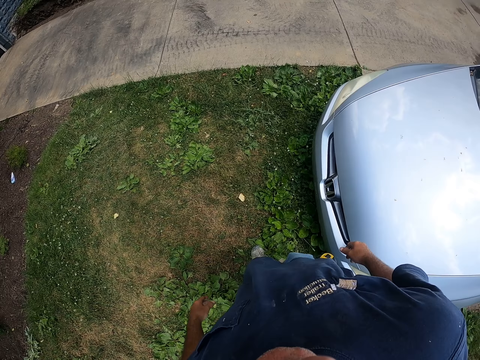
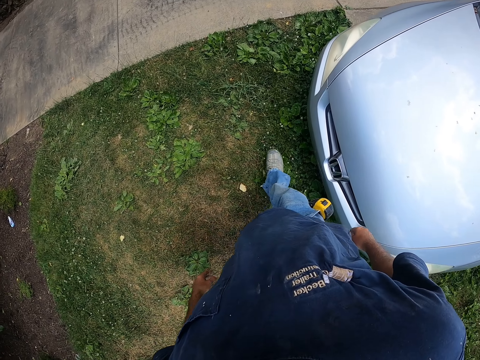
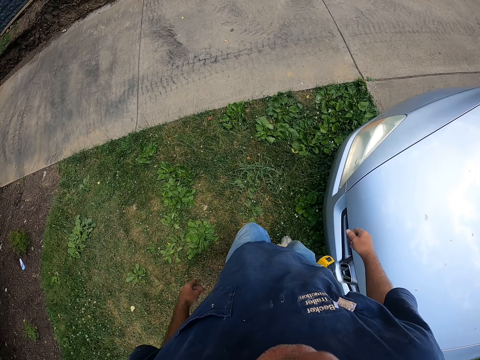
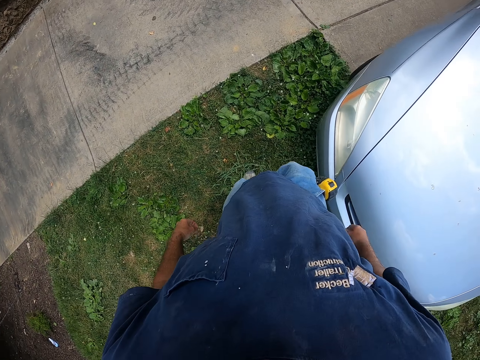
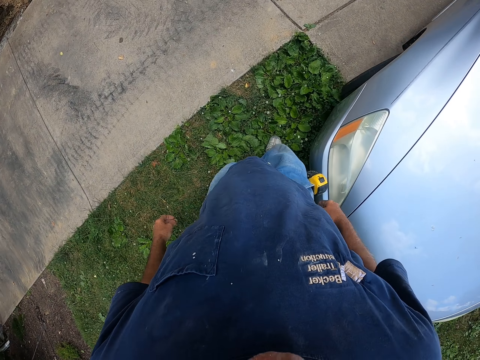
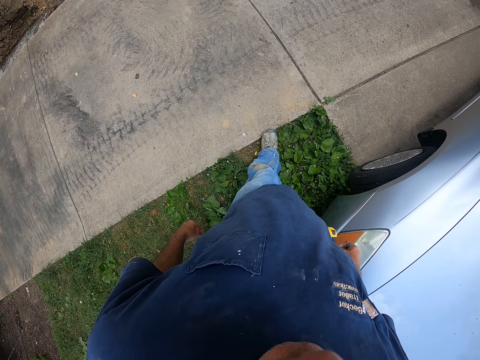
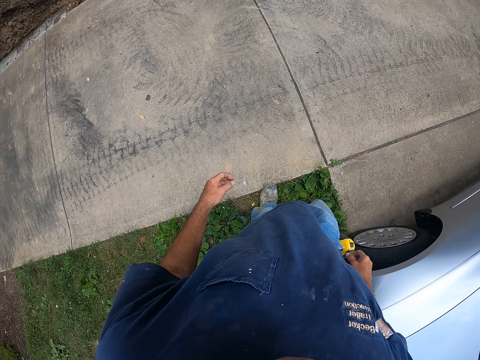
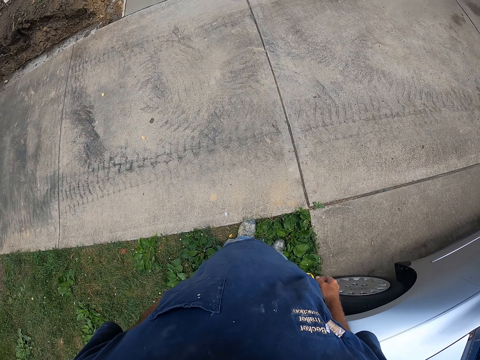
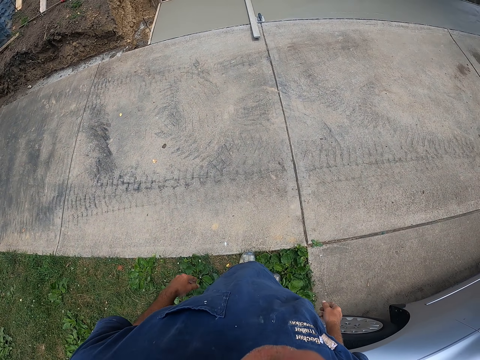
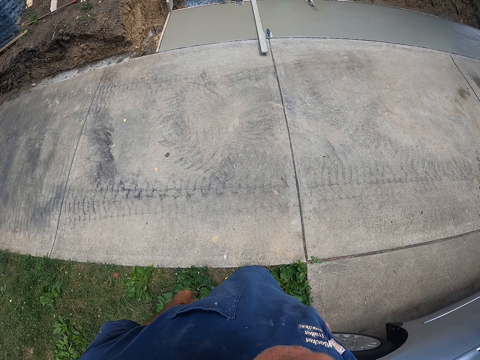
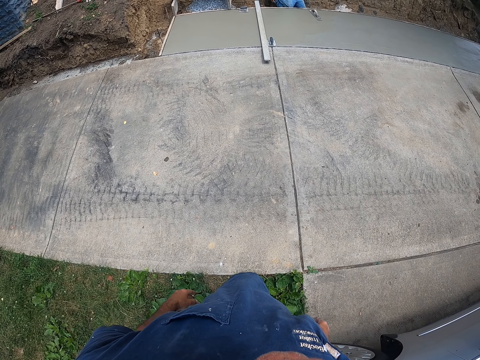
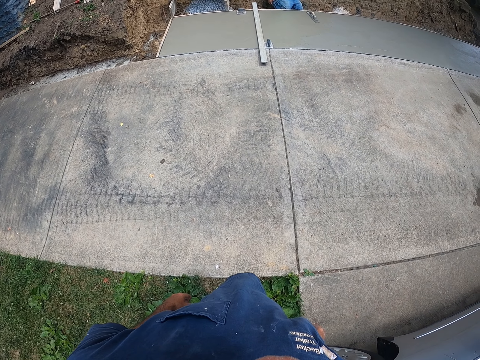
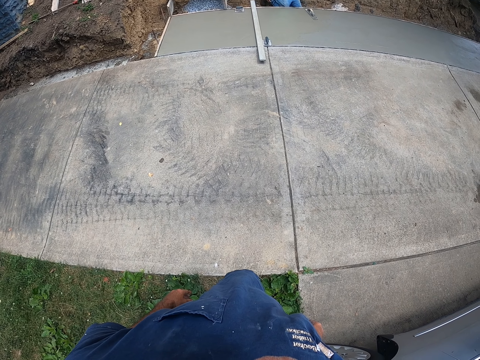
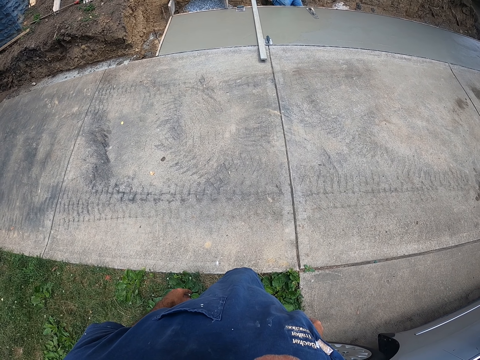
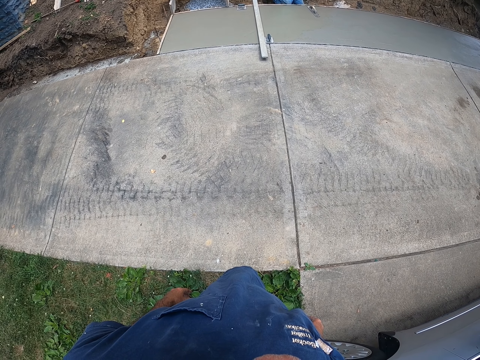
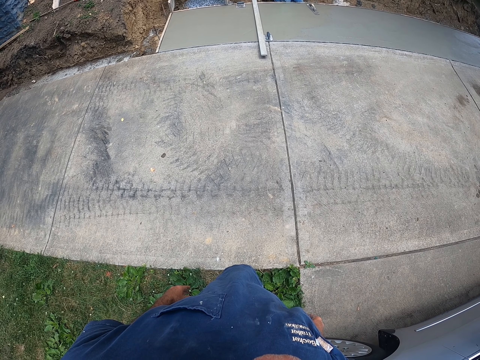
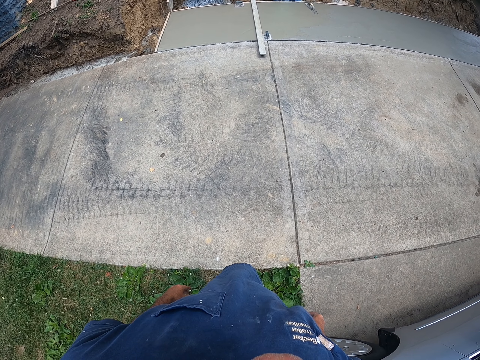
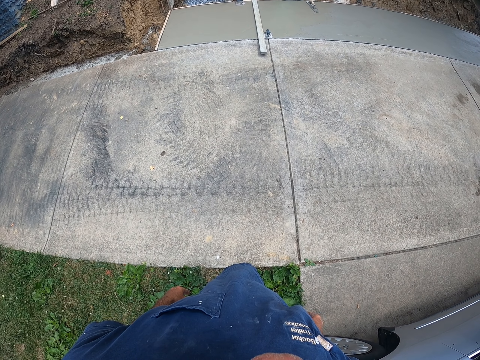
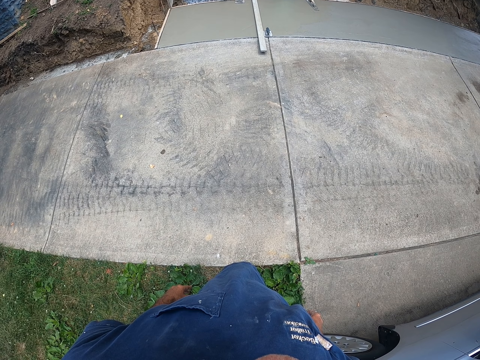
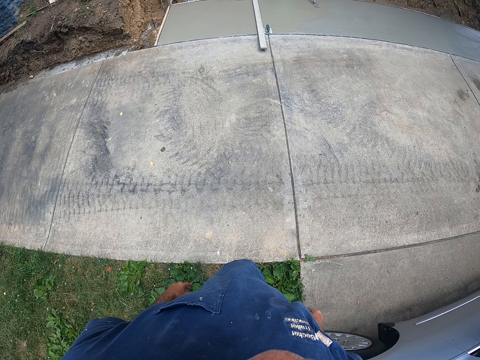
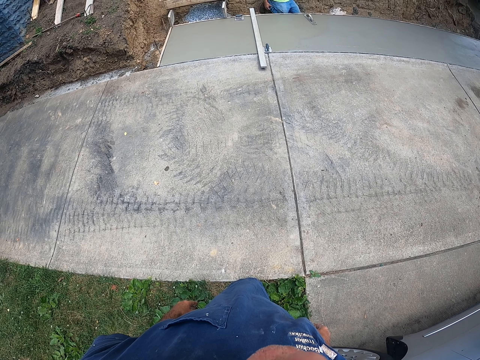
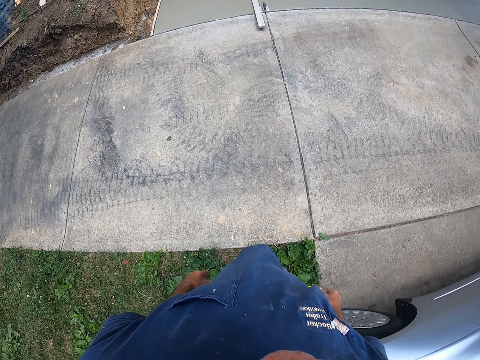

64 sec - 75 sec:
The camera wearer walks. They stand beside the driveway.

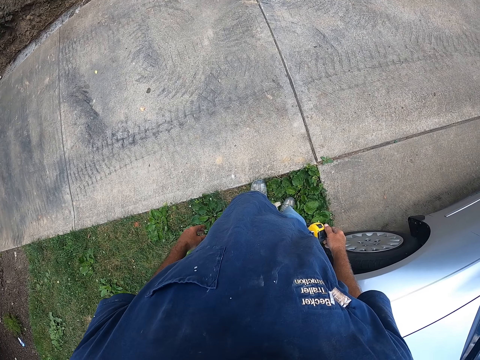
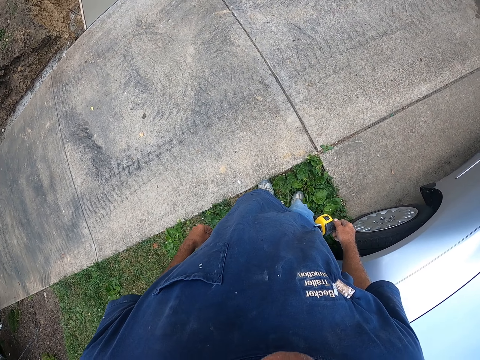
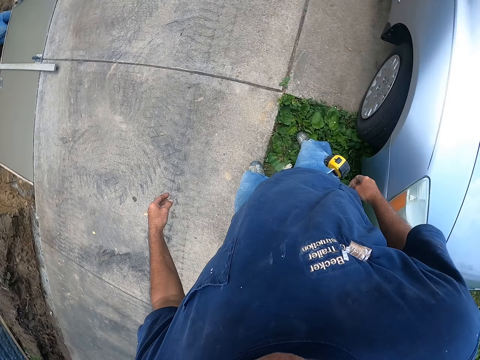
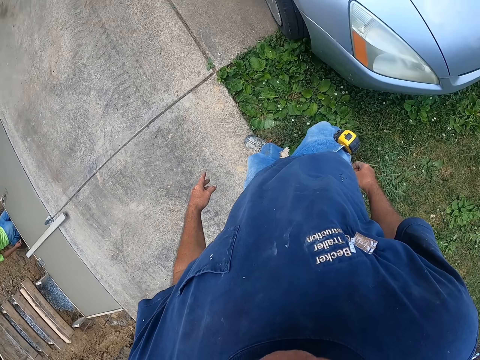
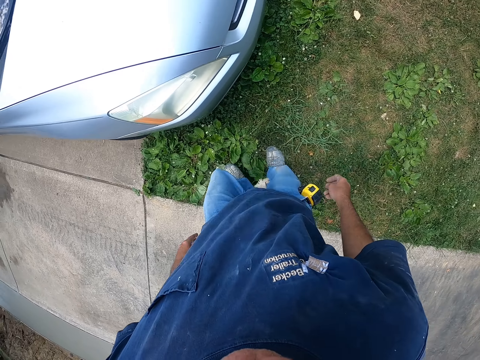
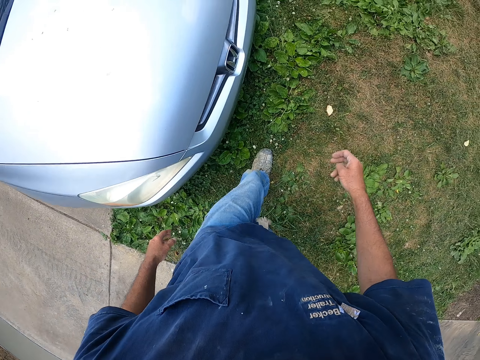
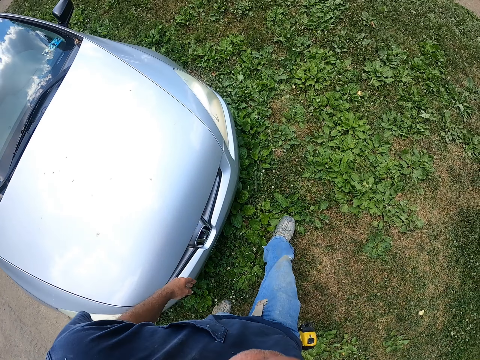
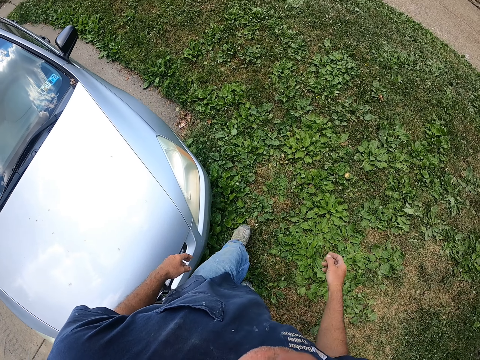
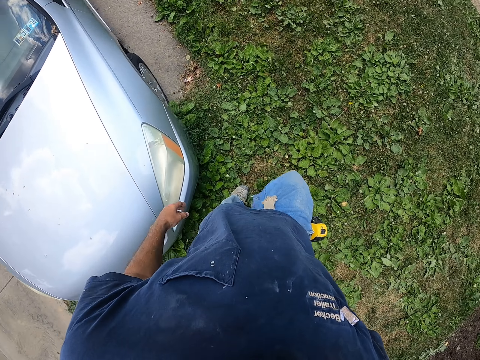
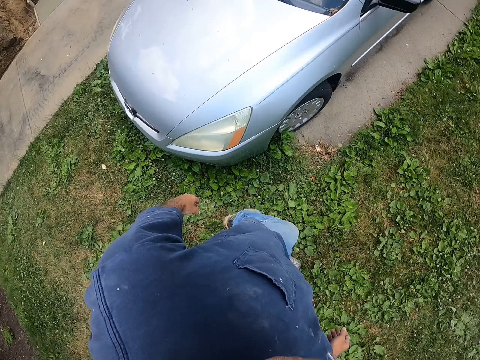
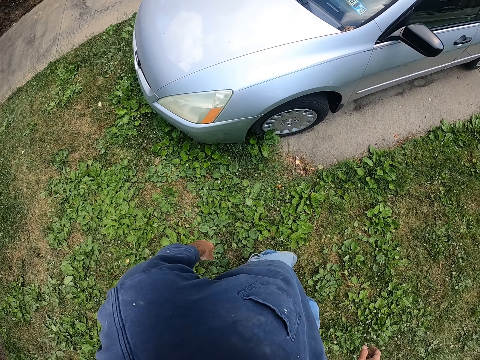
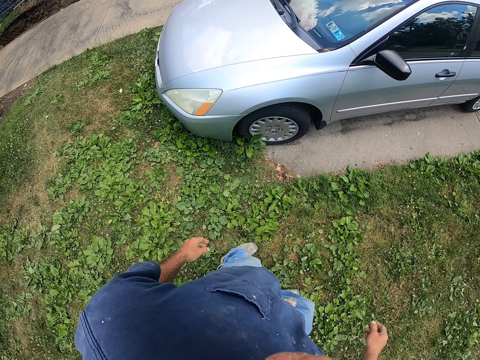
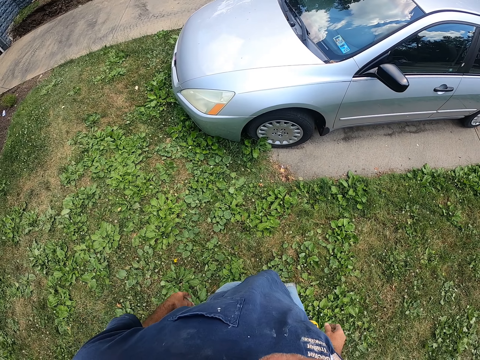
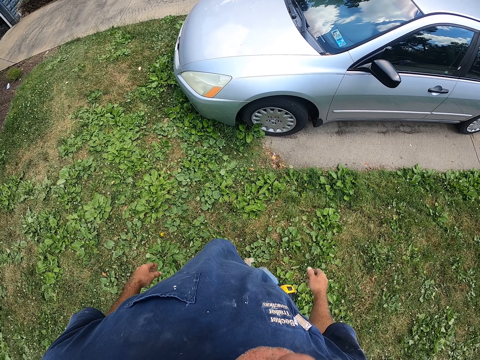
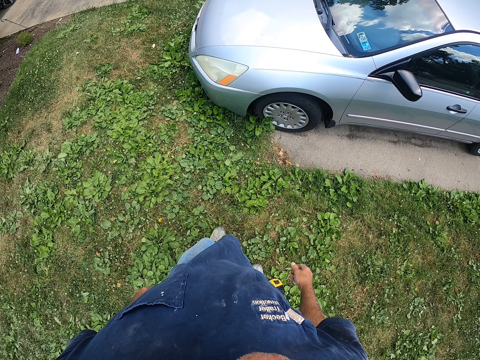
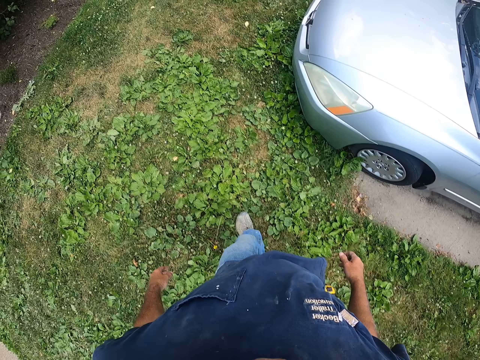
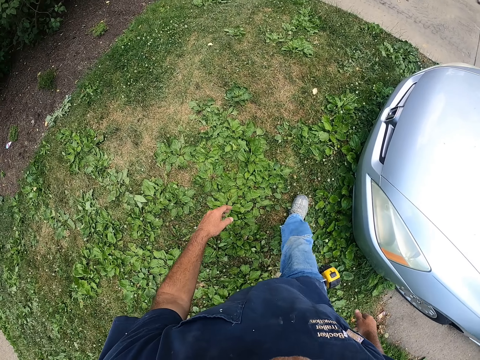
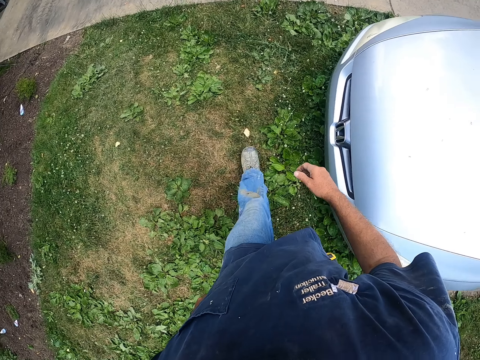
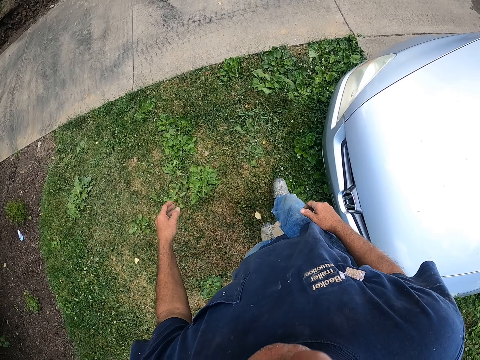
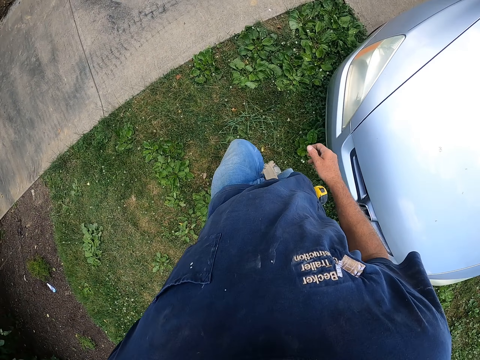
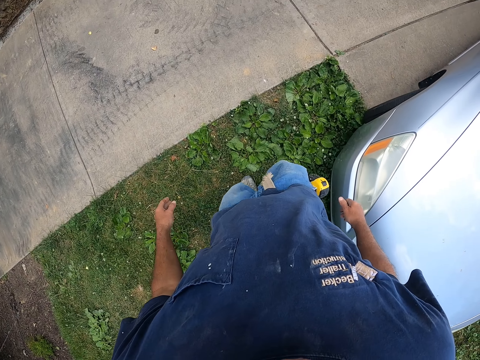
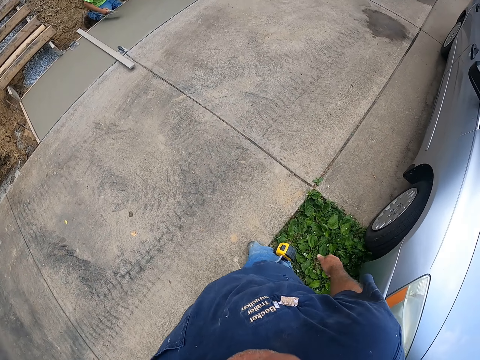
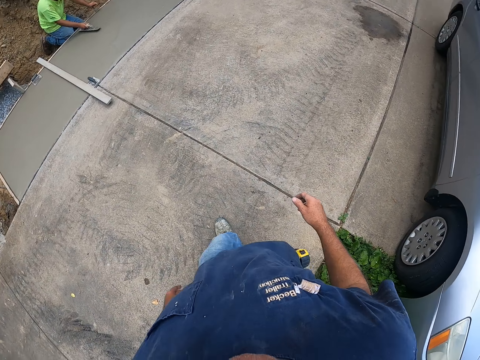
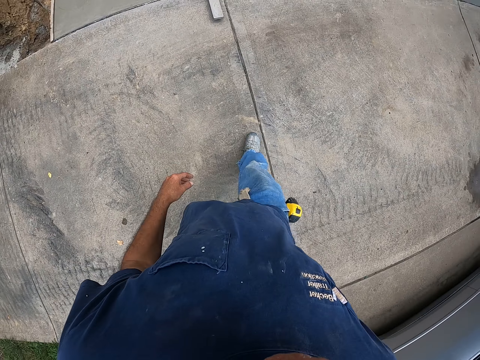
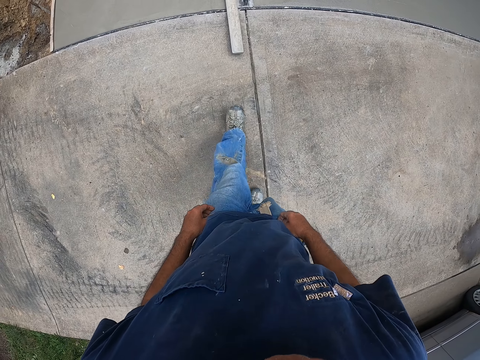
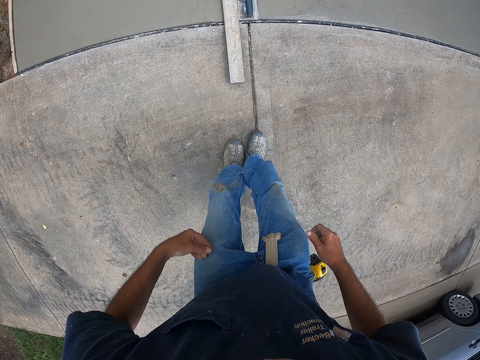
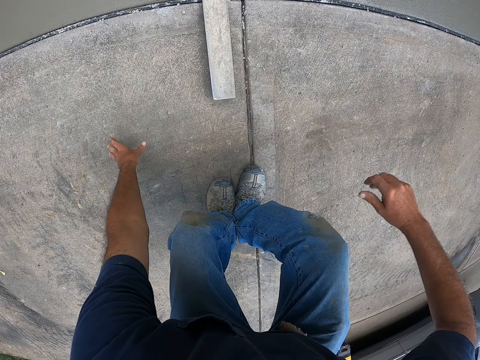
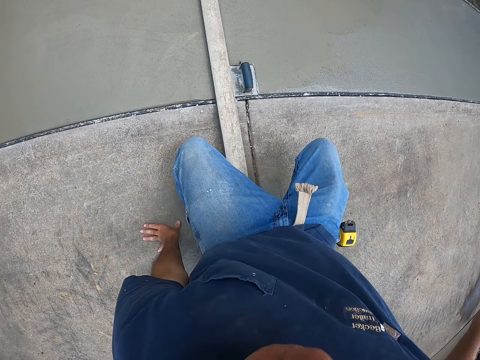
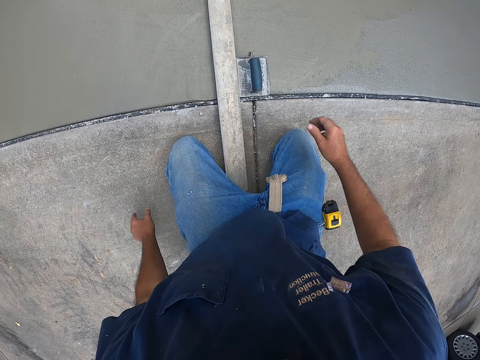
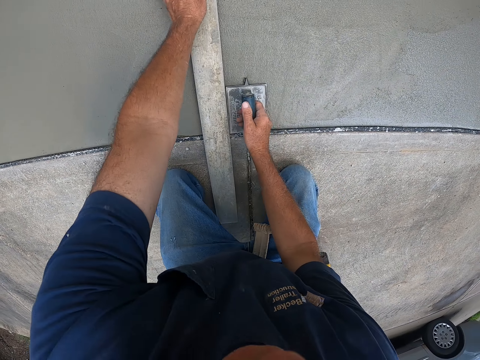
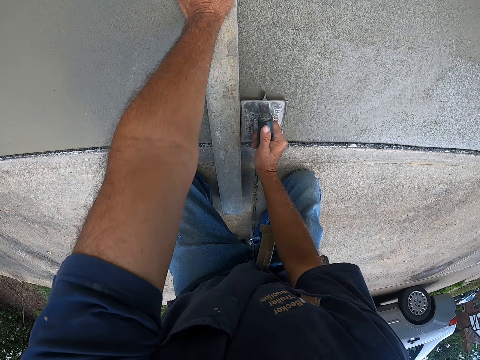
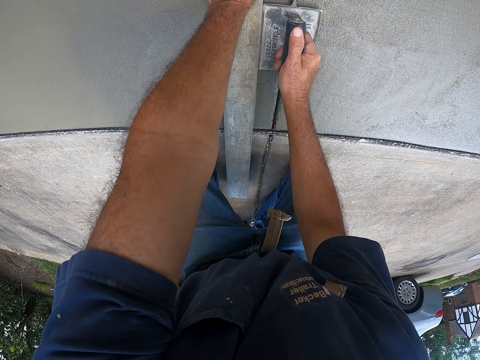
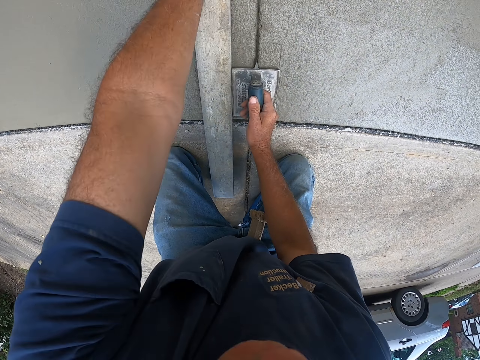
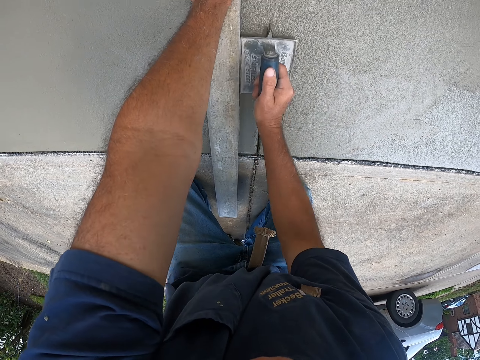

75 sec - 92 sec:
The camera wearer walks back in the garden. They stand. They walk back to the wet driveway floor under construction. A man plasters the driveway floor with a trowel. The camera wearer kneels on the floor. They pick up the trowel on the floor. They put a hand on wood. They cut the floor across with the trowel and floor screed steel. They drag a concrete control jointer on the floor.
